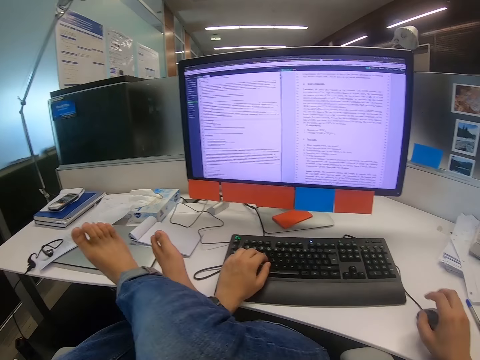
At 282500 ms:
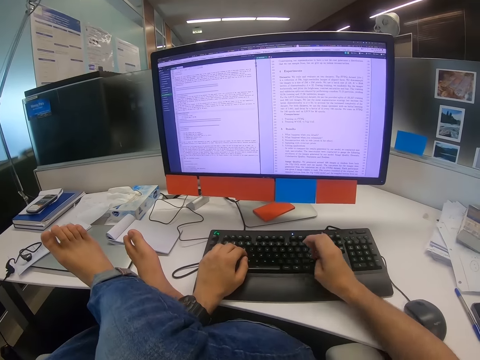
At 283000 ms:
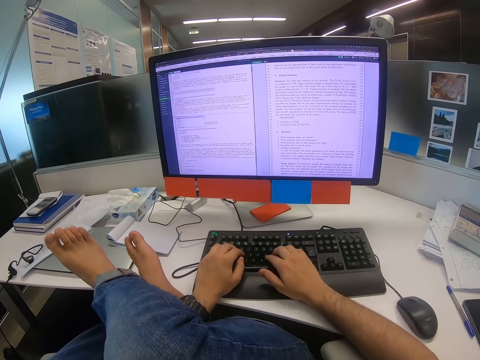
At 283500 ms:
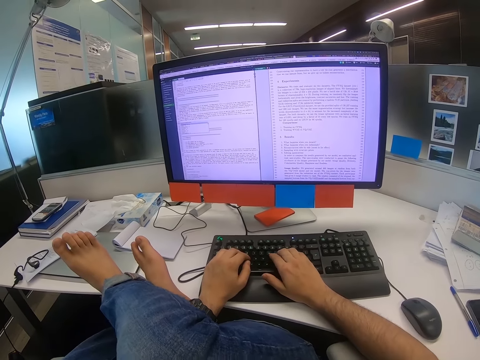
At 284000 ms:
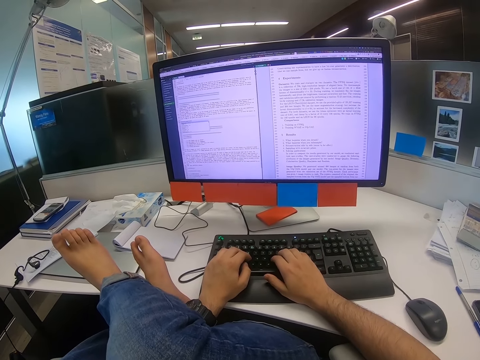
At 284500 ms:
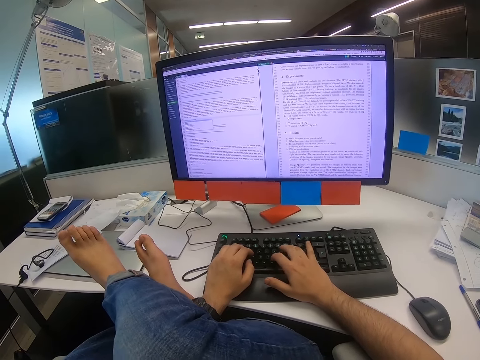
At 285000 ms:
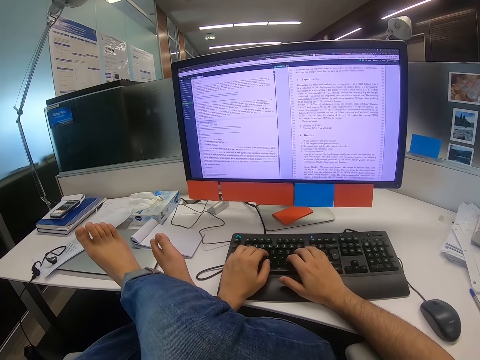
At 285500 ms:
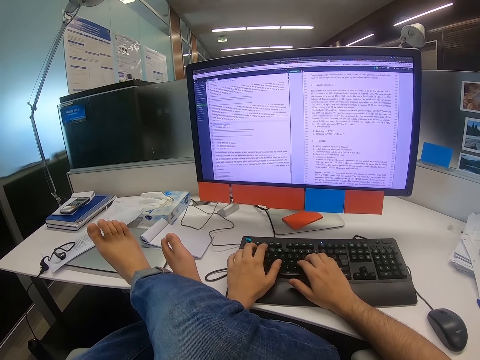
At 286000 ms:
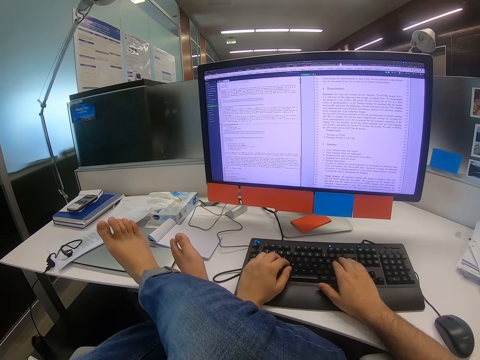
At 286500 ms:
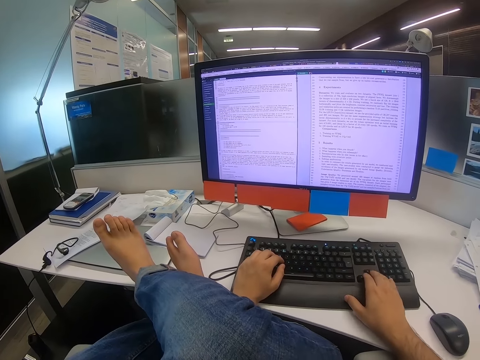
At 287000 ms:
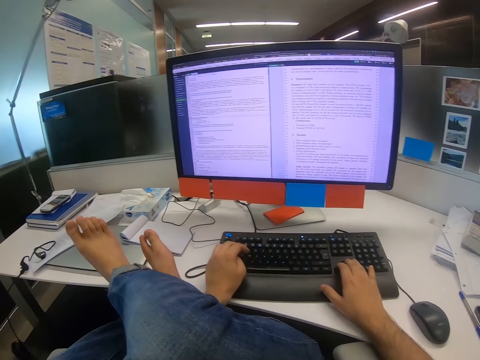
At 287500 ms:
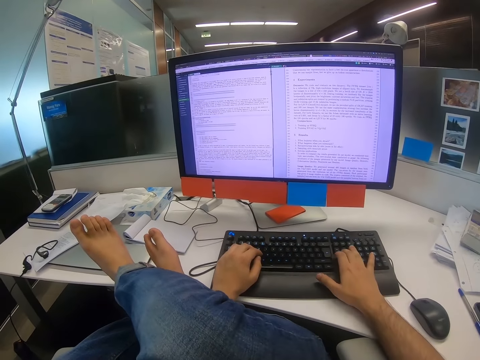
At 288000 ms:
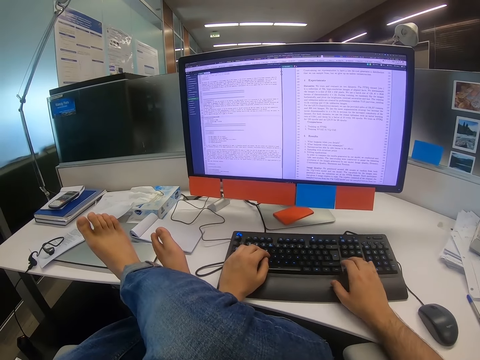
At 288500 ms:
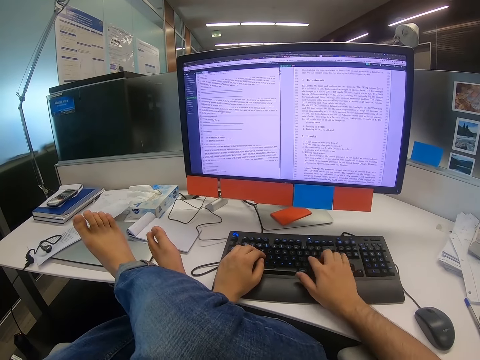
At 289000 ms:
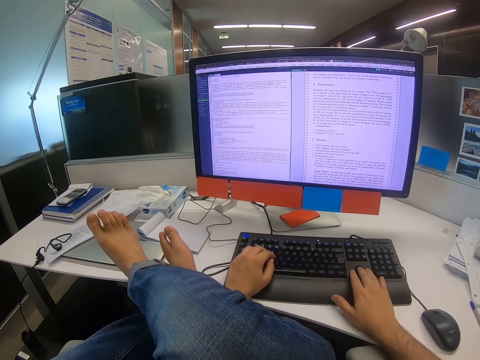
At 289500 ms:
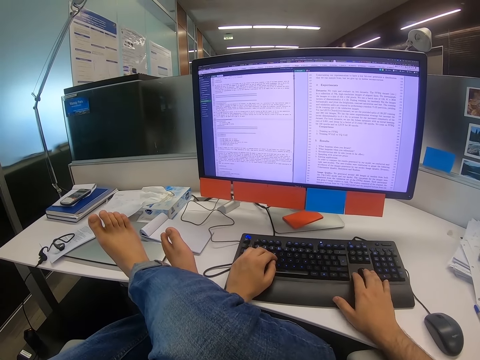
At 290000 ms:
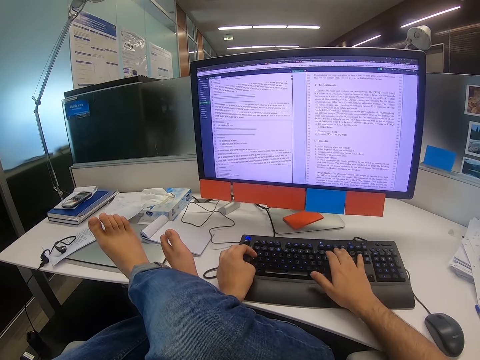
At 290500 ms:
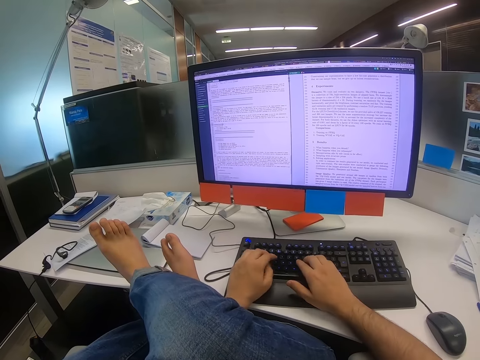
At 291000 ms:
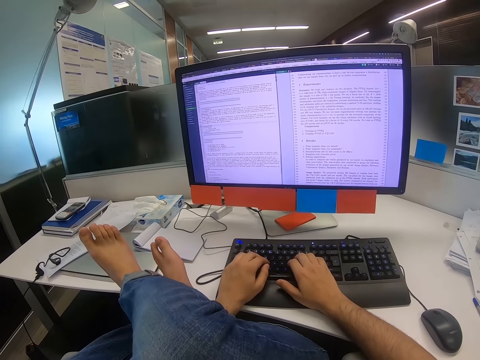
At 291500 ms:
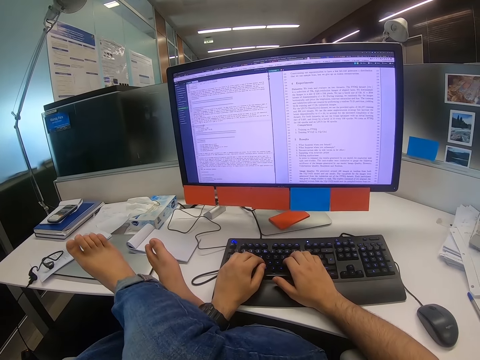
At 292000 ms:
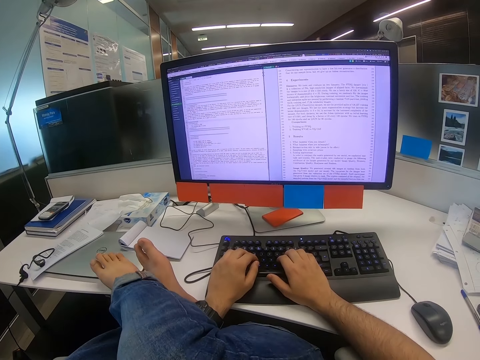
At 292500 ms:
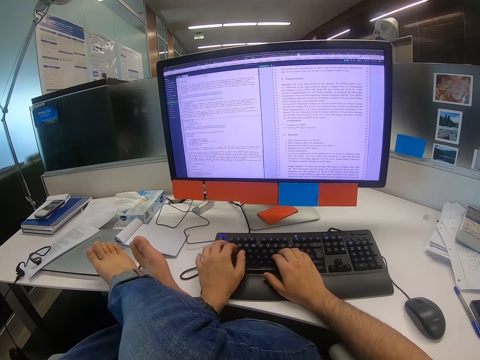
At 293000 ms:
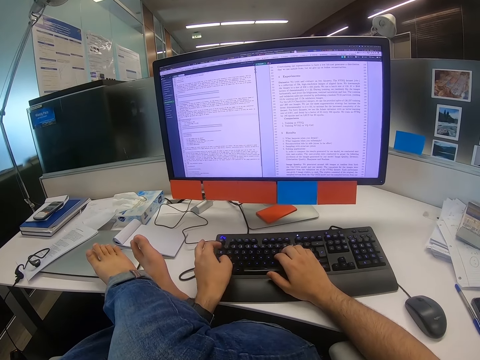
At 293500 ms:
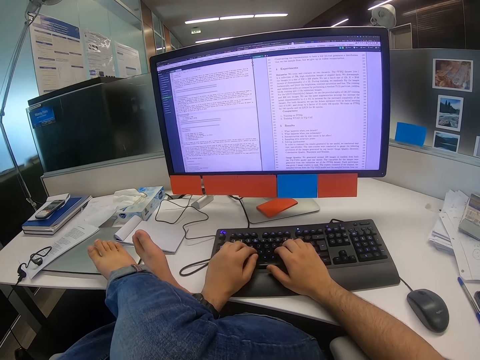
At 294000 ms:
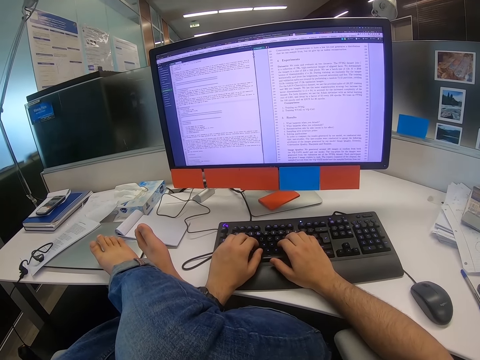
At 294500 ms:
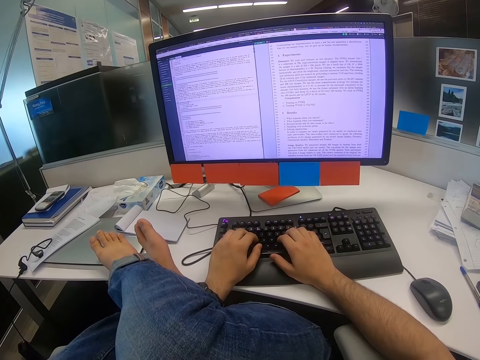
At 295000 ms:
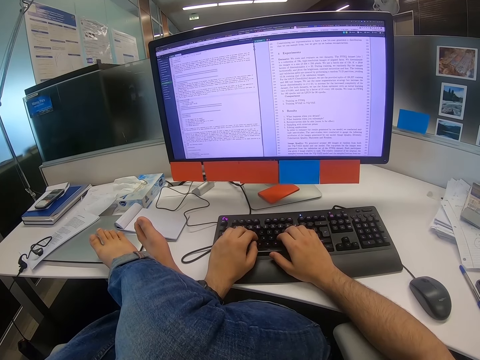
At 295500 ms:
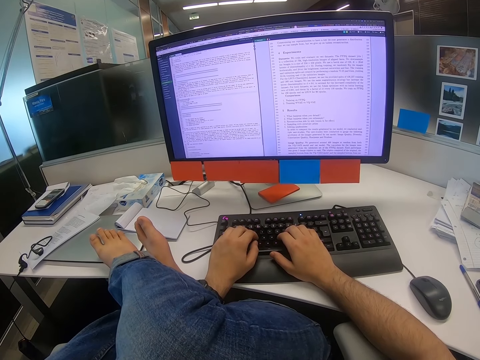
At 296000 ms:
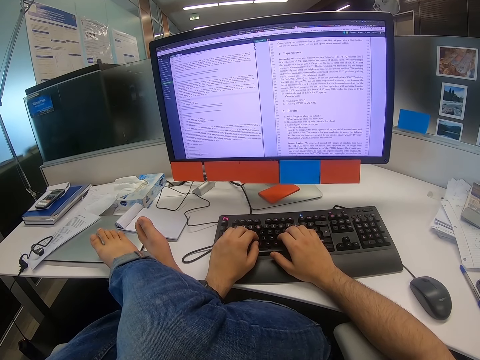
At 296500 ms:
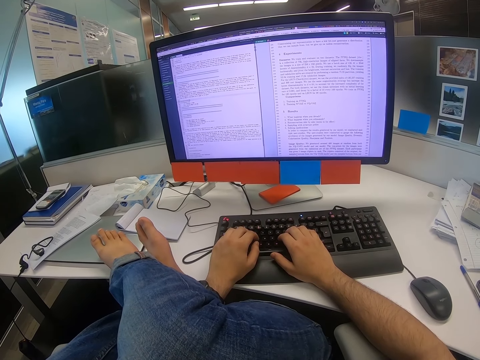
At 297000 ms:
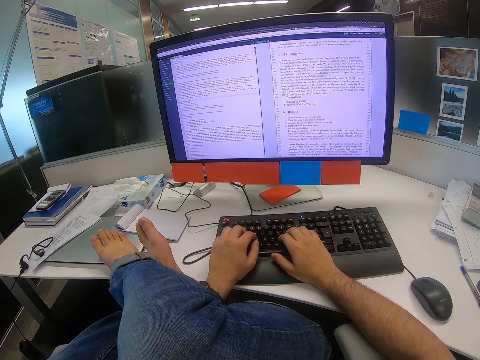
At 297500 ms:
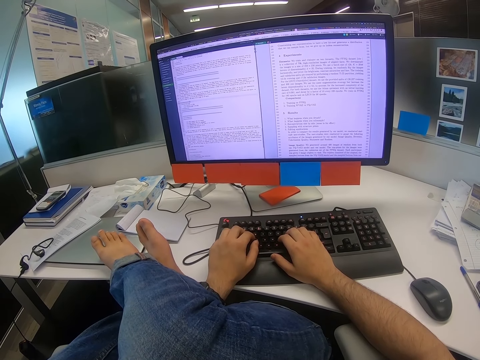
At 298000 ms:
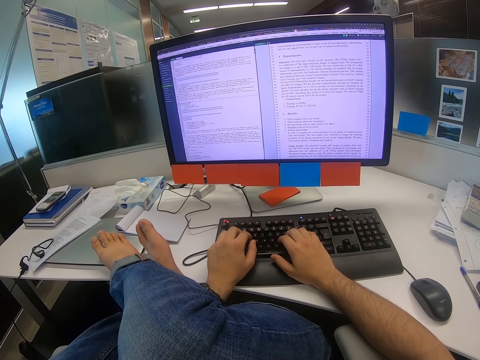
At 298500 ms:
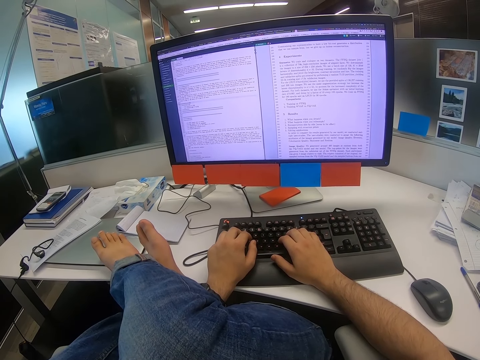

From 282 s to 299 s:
The camera wearer releases the mouse. He moves his right hand. He presses a button on the keyboard with his right hand. He moves his legs. He types on the keyboard.

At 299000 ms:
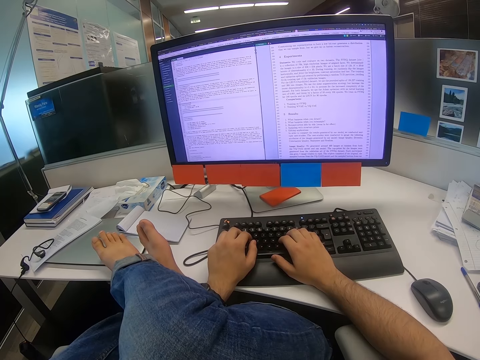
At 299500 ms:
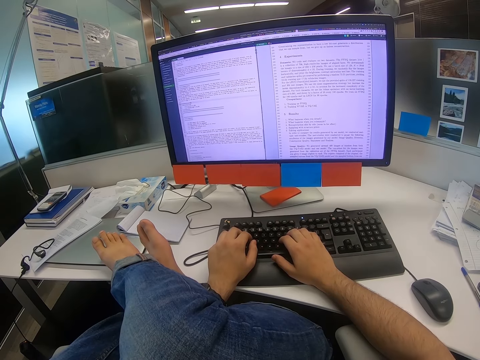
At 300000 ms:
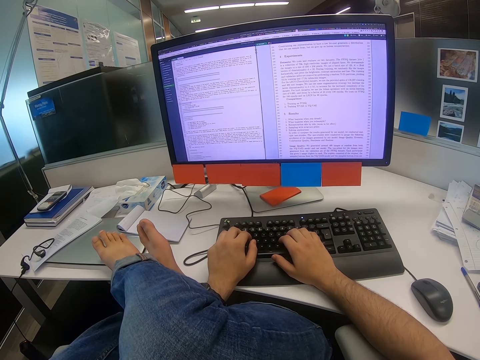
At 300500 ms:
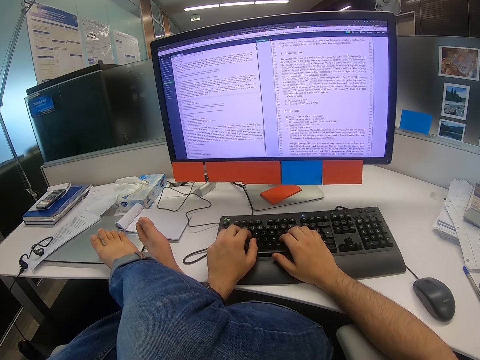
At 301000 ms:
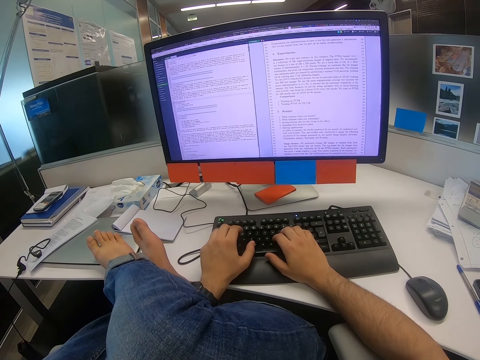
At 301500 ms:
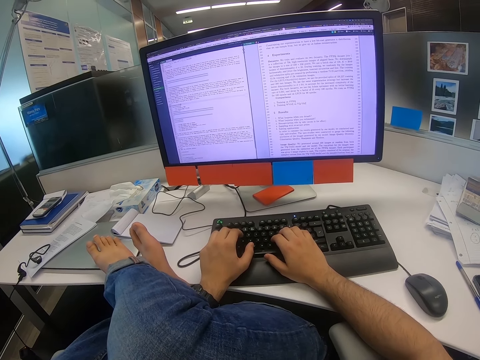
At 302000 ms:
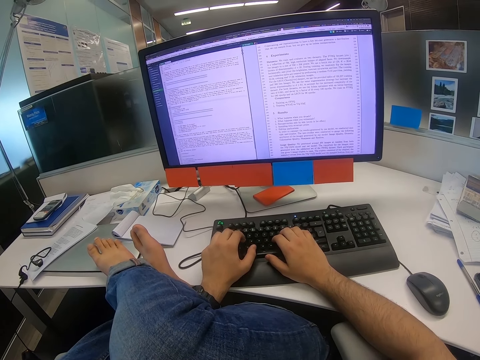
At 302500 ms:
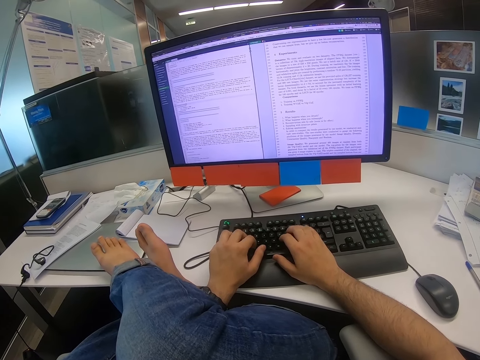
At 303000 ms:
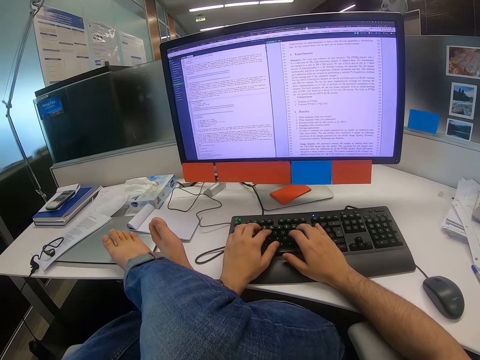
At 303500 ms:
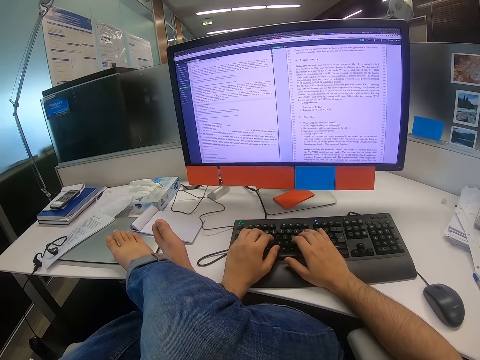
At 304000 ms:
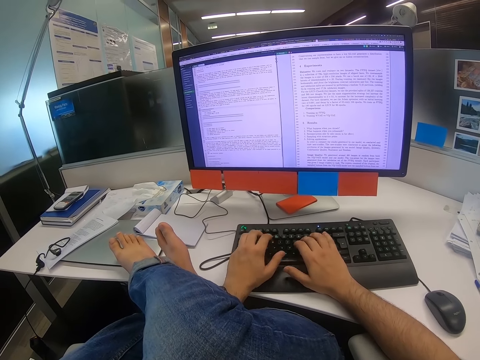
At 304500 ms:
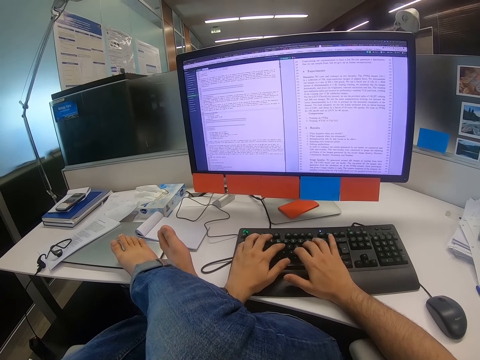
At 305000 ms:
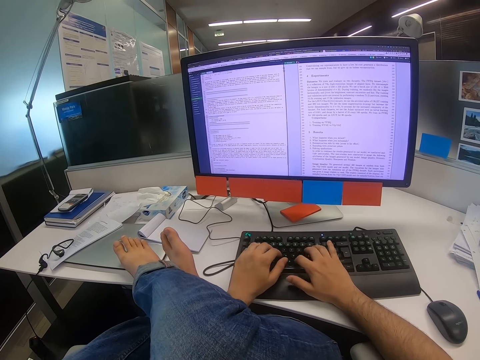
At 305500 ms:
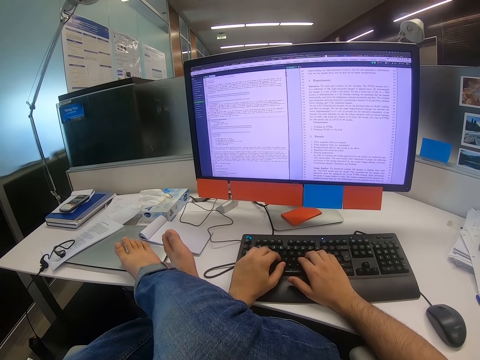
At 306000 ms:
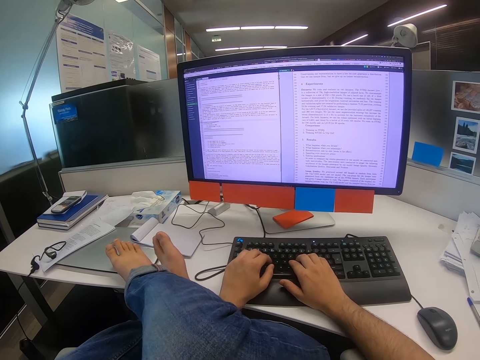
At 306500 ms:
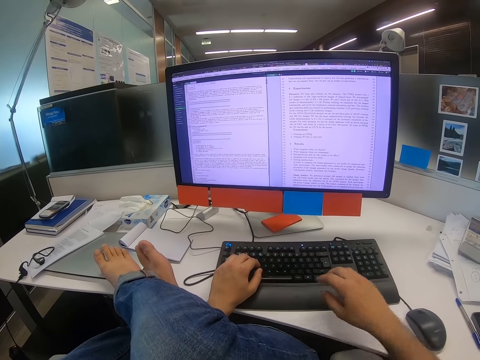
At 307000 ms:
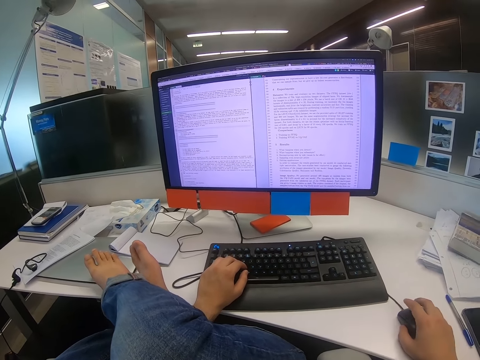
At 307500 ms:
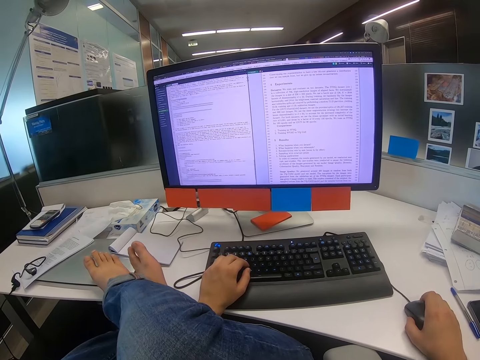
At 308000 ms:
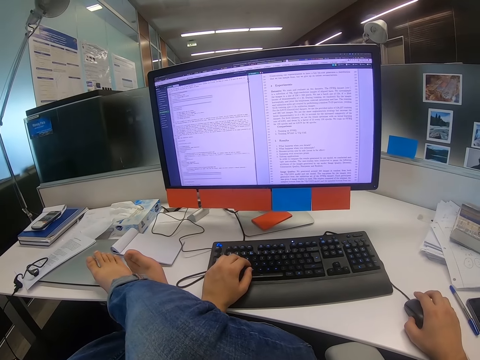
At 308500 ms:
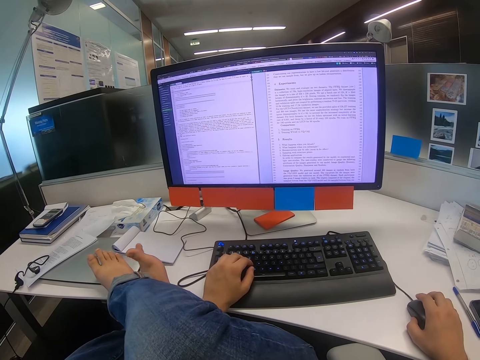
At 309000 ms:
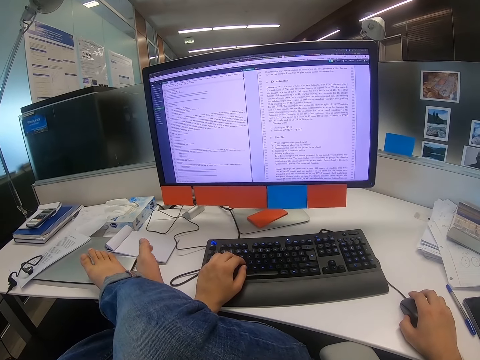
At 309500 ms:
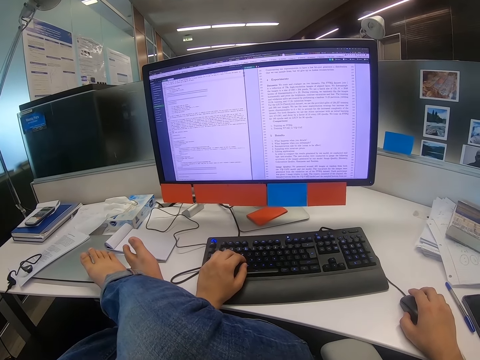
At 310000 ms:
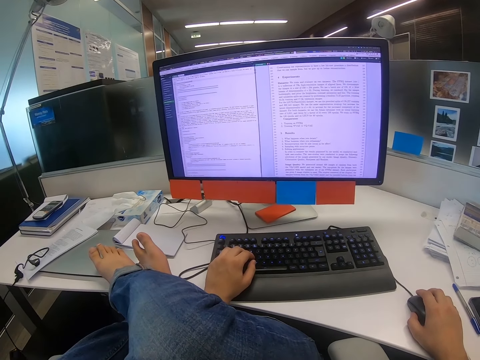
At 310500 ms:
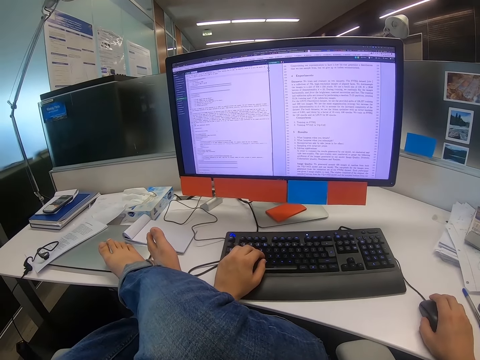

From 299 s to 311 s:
The camera wearer scrolls the mouse with his right hand. He moves his toes.
